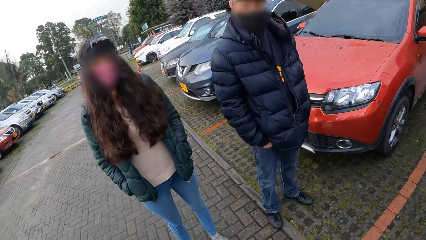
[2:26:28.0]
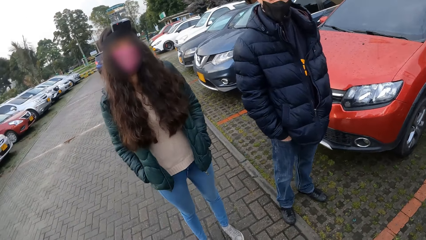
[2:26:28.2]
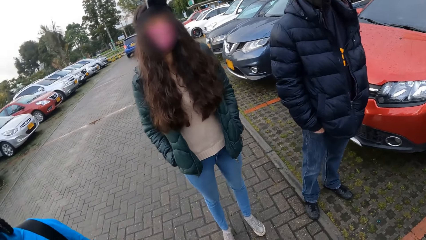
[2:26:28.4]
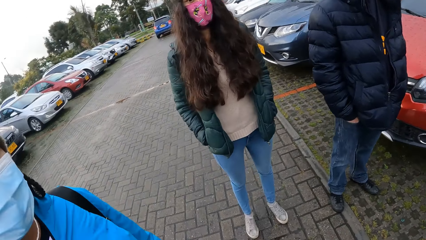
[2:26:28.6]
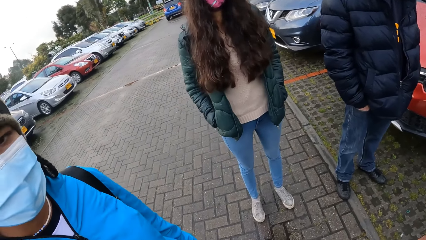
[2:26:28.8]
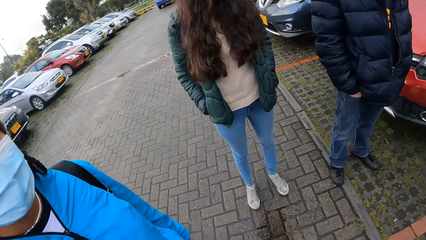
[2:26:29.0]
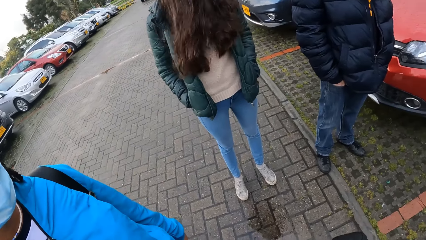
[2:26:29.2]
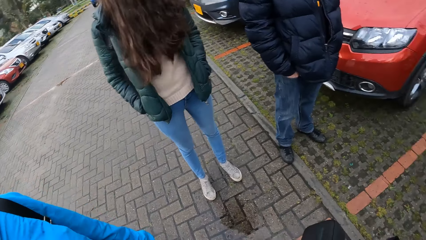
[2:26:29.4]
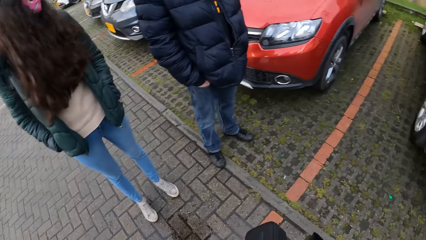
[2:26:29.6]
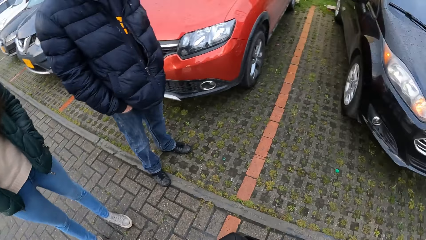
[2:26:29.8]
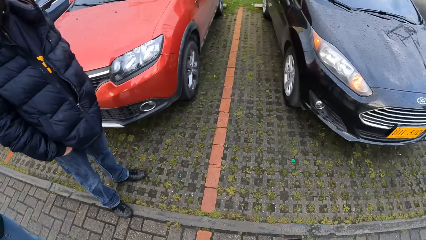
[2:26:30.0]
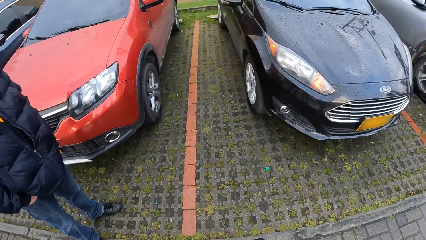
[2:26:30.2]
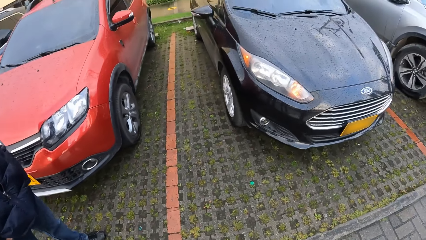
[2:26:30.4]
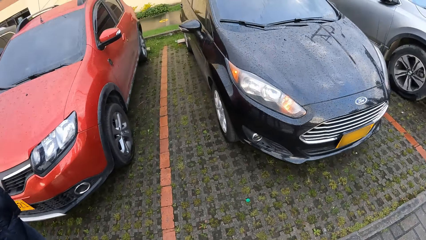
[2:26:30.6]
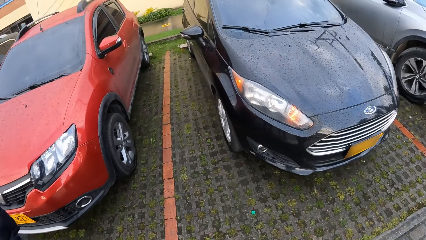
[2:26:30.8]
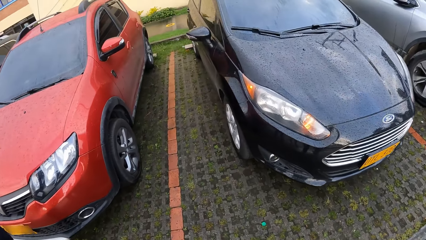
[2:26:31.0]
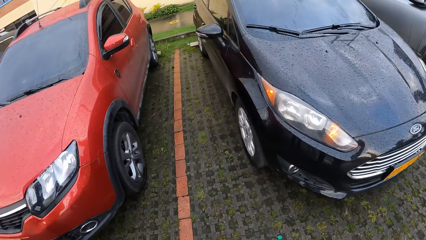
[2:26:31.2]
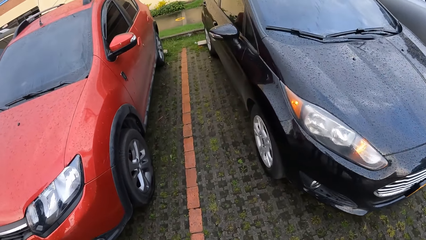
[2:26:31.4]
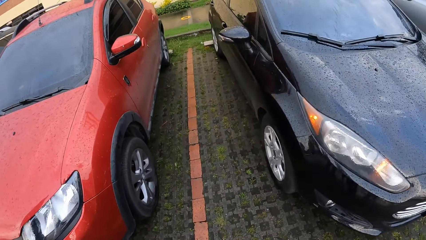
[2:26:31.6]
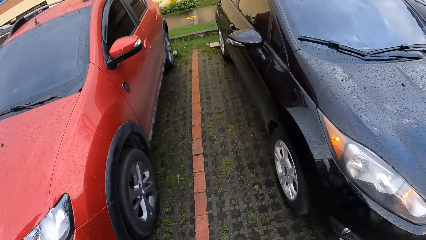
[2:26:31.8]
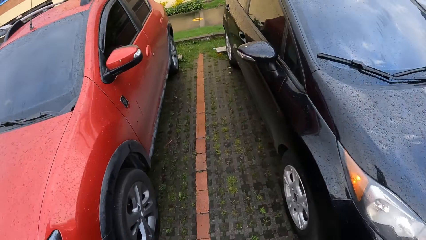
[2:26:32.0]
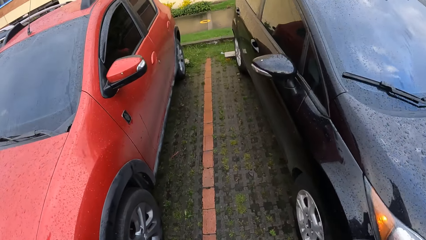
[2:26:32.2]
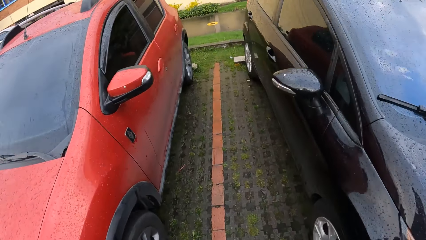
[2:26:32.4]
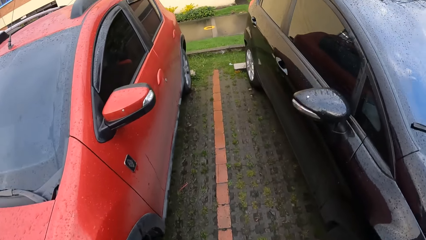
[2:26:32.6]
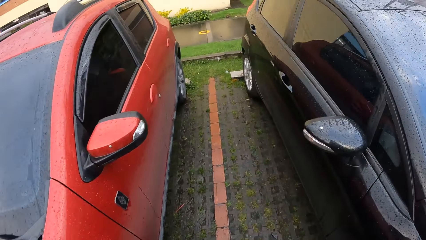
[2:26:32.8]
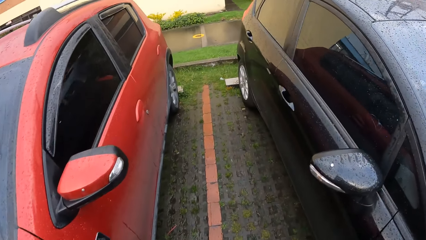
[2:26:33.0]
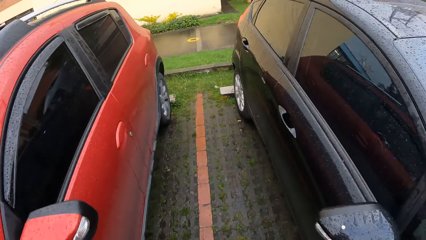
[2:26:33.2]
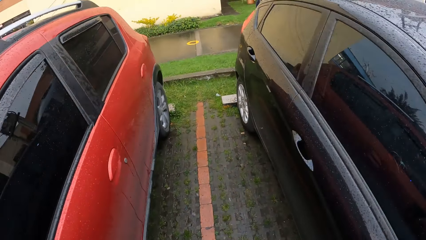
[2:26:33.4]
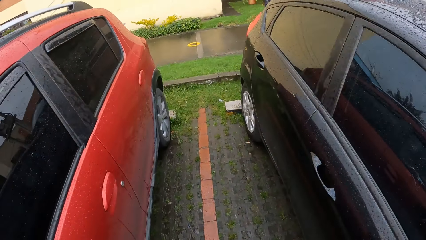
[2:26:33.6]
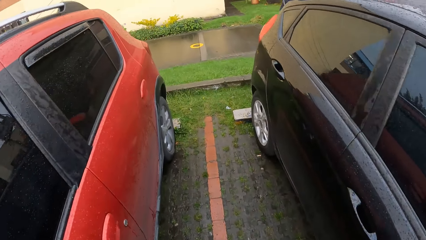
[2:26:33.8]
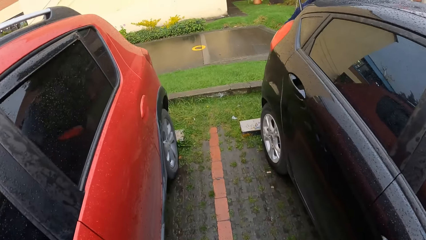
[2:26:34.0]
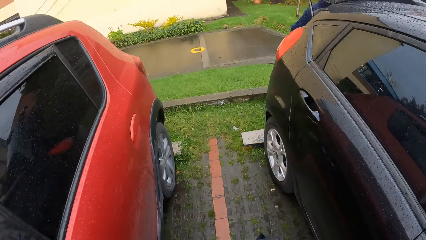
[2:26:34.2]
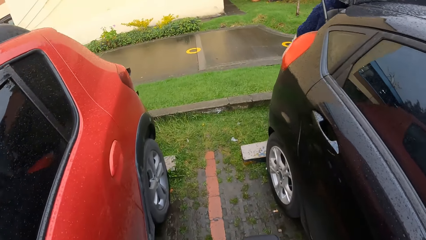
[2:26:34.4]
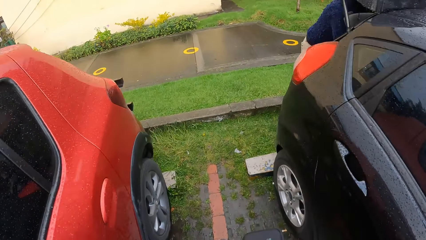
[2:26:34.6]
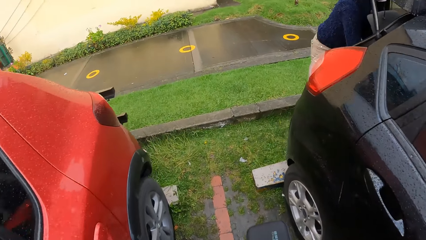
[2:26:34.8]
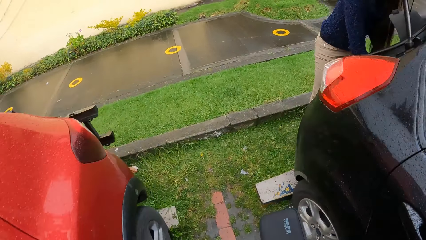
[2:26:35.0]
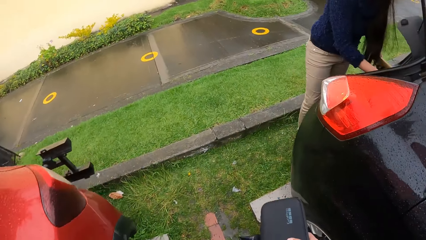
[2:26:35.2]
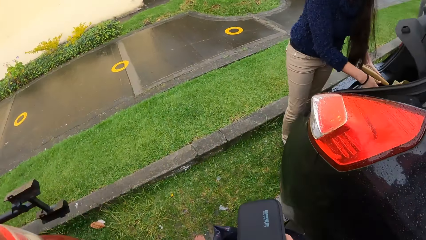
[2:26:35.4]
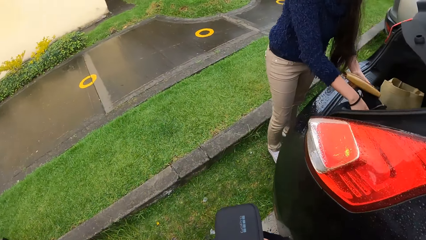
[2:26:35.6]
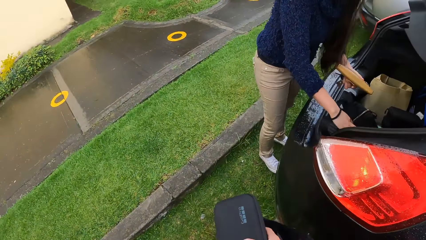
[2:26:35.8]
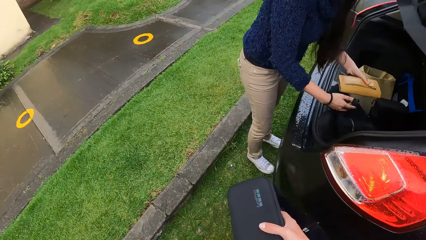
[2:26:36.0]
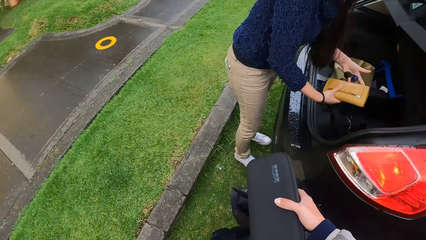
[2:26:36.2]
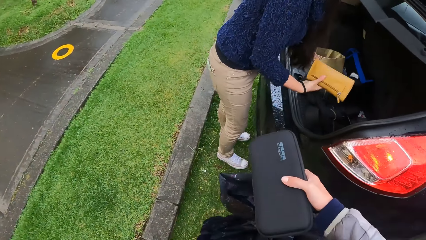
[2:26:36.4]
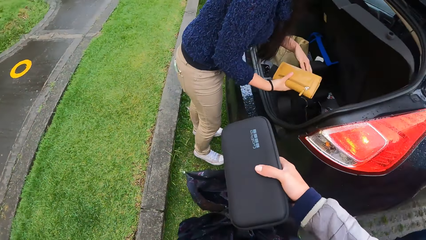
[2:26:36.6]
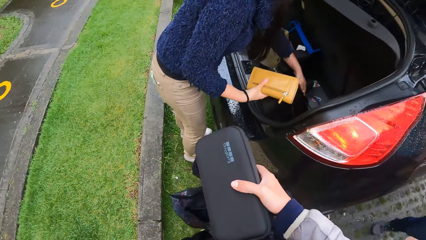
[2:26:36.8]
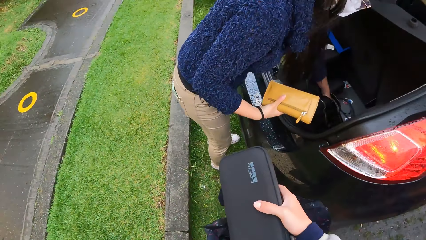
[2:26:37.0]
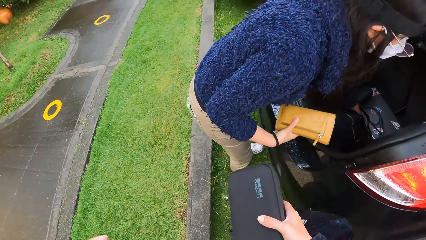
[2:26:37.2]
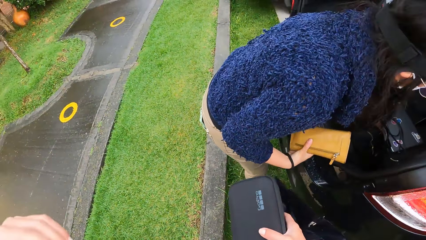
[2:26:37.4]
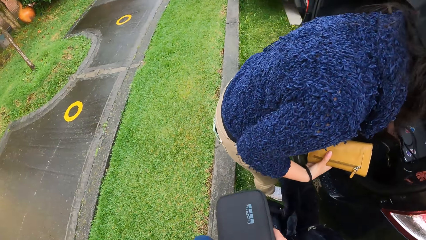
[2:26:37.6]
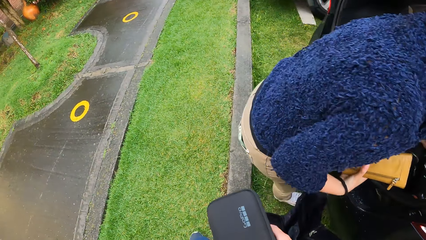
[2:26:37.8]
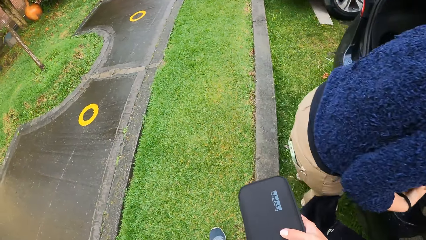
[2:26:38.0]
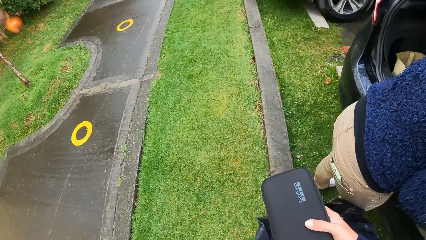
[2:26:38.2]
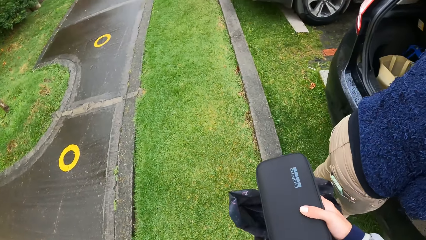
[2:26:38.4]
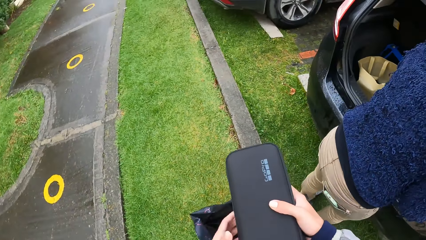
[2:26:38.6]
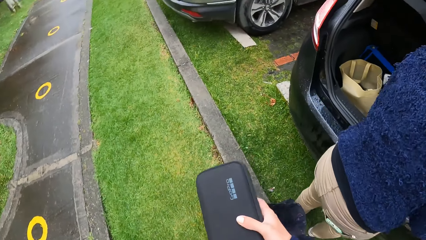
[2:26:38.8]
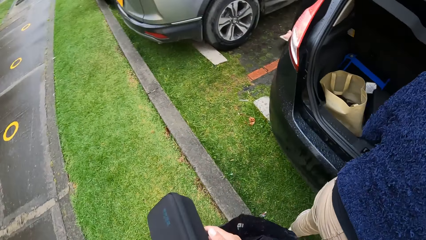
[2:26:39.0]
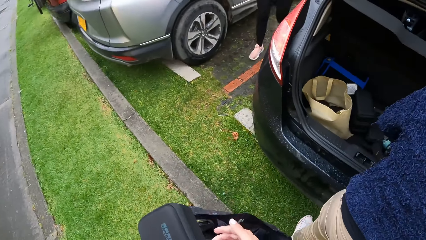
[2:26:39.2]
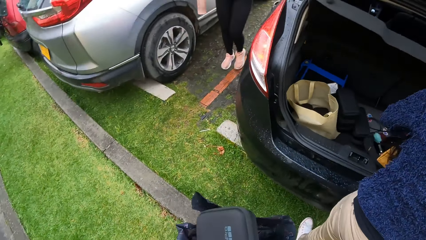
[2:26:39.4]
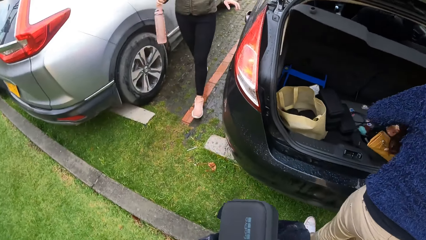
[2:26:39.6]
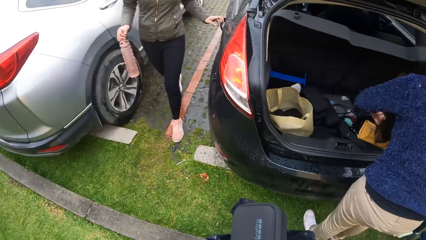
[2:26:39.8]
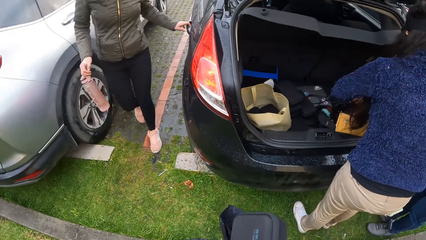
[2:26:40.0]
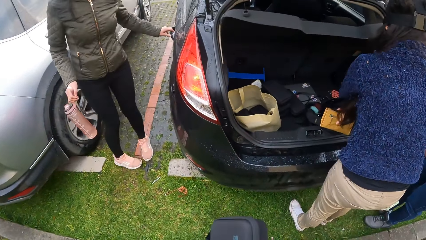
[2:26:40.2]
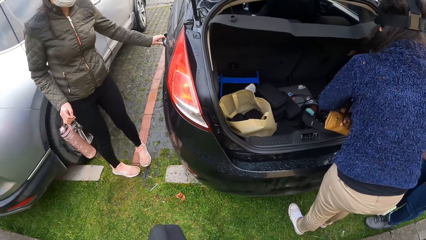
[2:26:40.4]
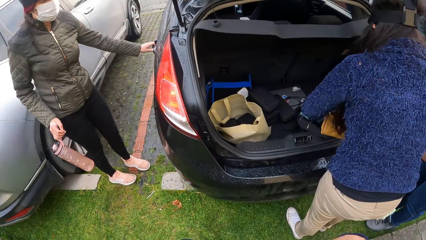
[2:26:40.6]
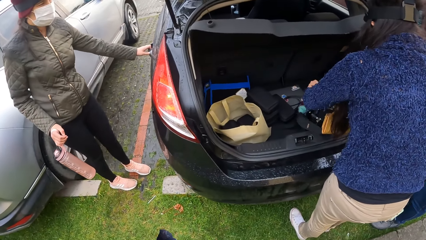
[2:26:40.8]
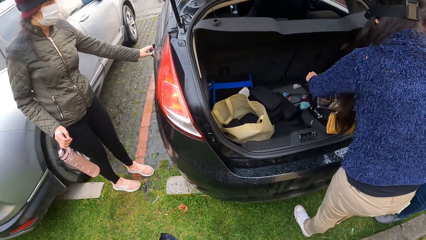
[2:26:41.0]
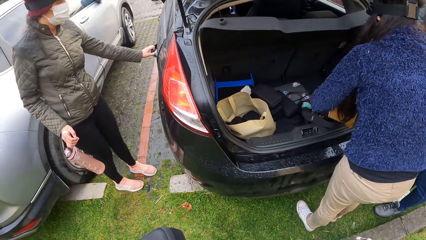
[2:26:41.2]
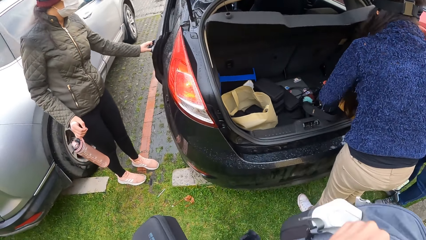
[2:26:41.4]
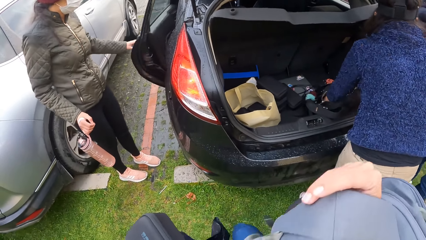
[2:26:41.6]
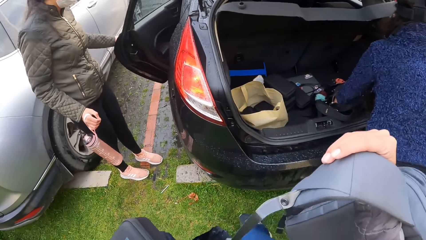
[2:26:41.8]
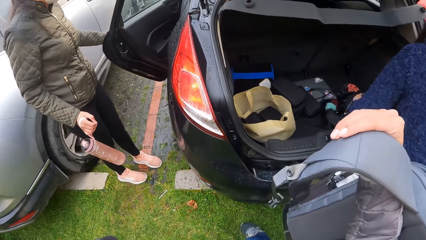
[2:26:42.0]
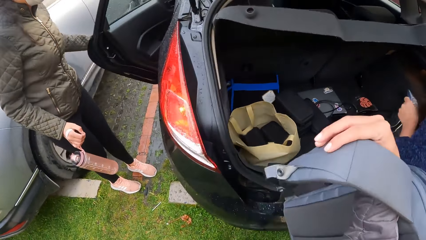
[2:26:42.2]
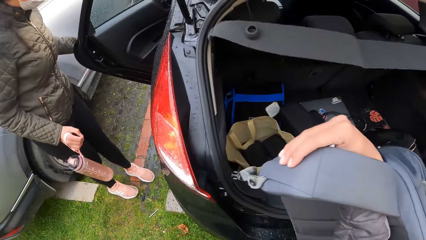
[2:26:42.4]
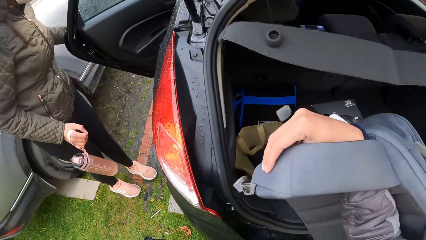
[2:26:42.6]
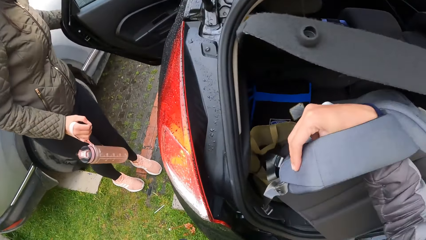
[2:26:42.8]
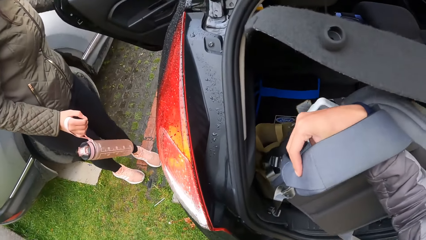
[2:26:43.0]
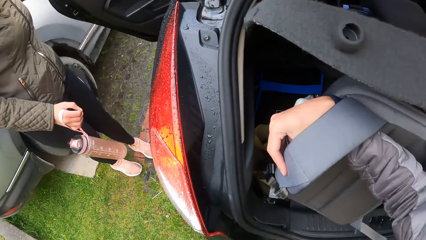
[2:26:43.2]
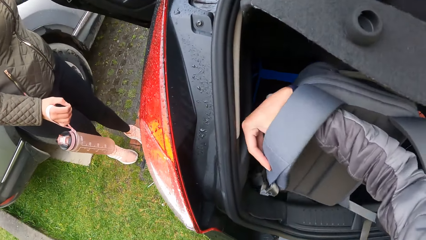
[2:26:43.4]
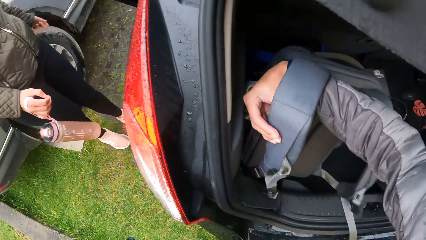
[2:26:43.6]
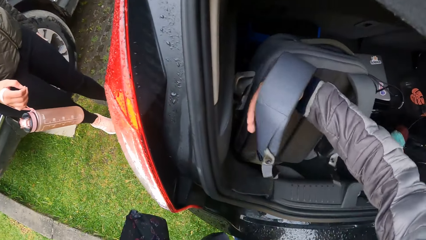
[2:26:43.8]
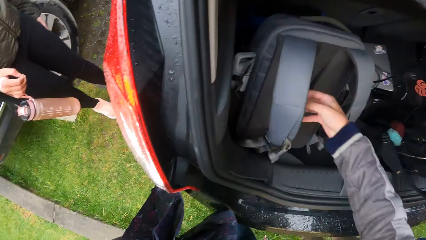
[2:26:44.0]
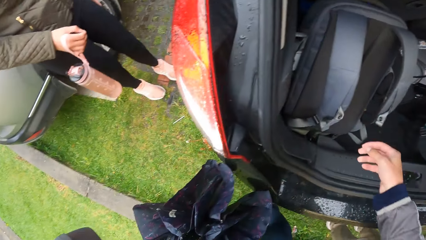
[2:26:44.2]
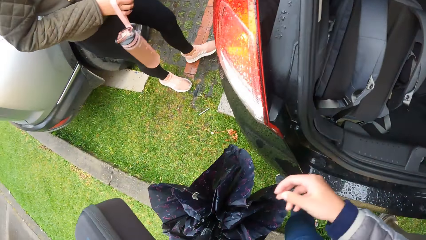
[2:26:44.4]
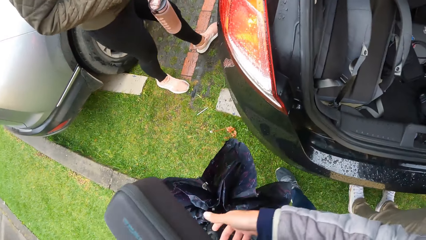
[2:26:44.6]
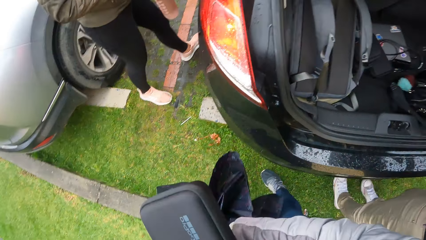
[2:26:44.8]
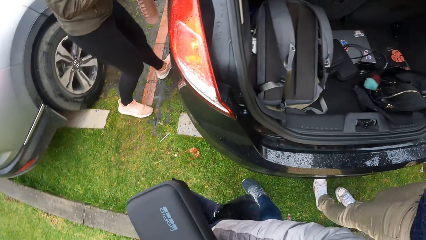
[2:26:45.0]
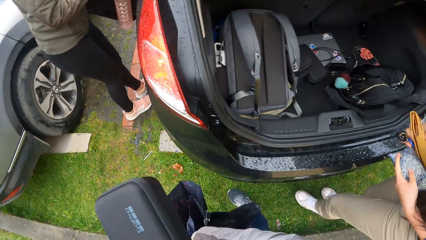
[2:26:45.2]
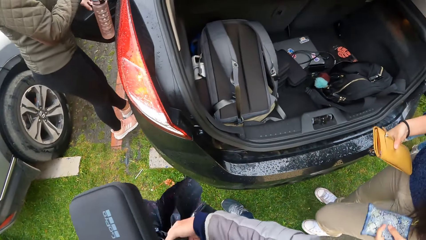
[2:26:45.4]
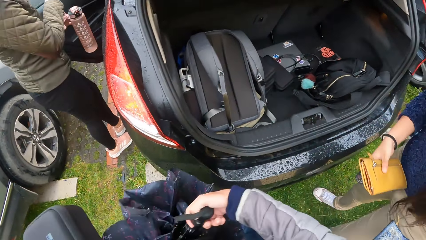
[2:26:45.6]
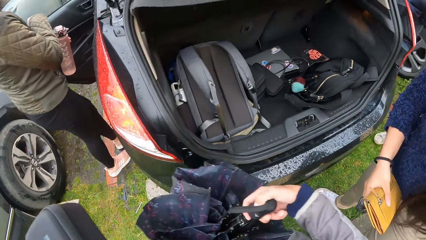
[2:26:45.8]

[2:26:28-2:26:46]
The woman passes a purse from her left hand to her right hand inside a car trunk. Another woman opens the left passenger door with her left hand. The camera wearer places a bag inside the car trunk with her right hand.
